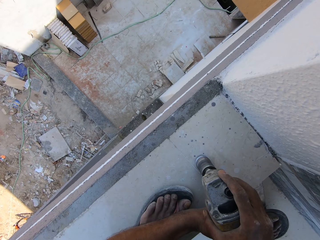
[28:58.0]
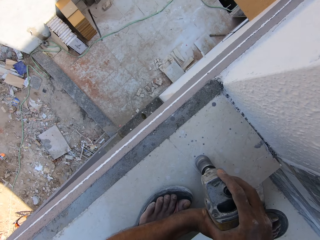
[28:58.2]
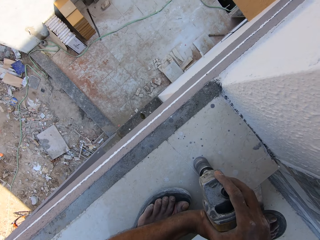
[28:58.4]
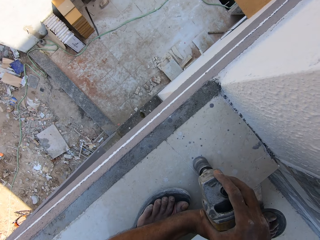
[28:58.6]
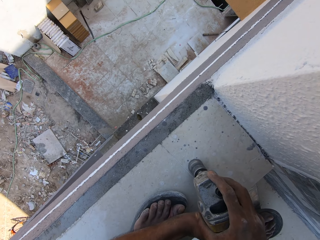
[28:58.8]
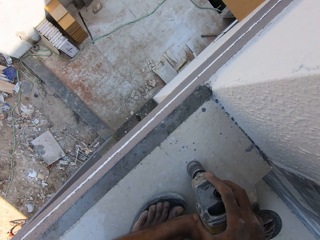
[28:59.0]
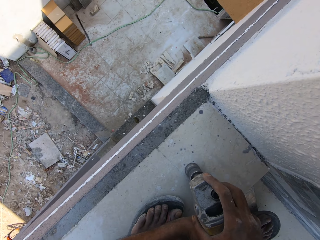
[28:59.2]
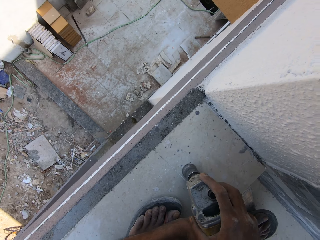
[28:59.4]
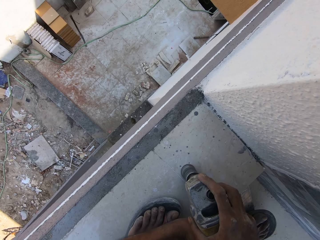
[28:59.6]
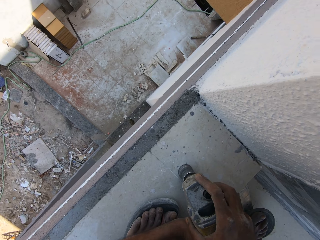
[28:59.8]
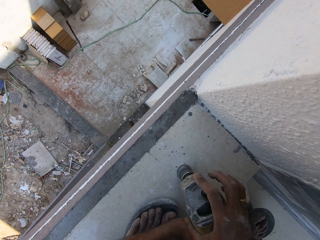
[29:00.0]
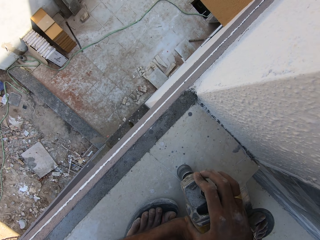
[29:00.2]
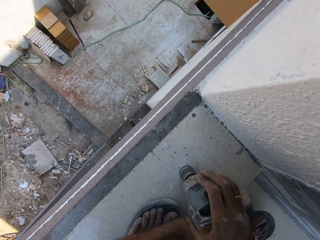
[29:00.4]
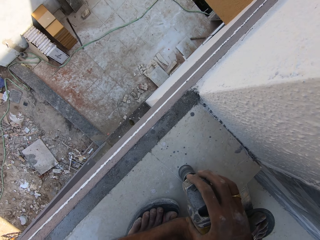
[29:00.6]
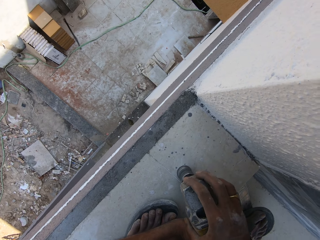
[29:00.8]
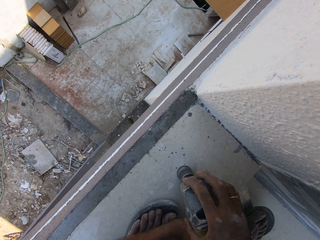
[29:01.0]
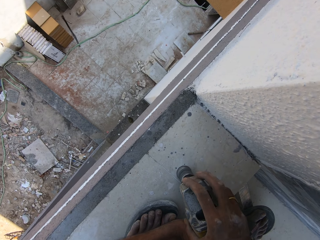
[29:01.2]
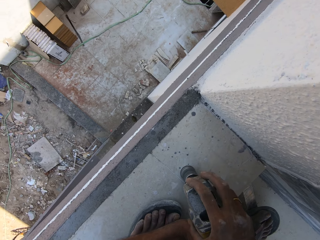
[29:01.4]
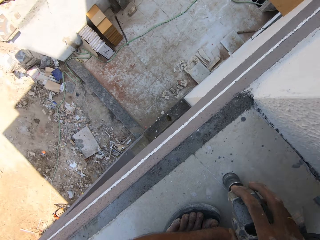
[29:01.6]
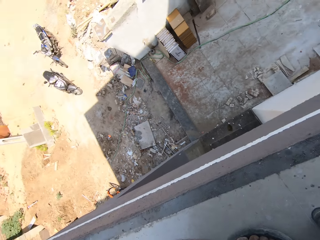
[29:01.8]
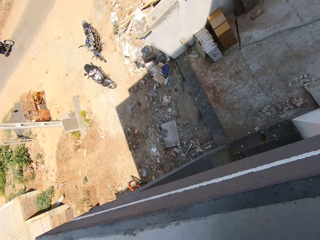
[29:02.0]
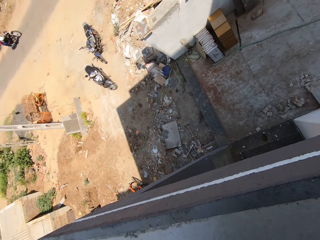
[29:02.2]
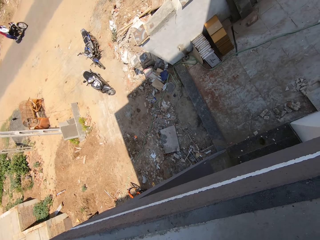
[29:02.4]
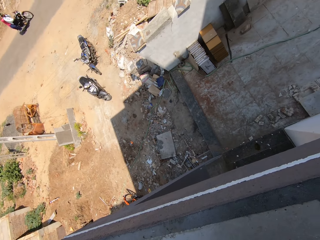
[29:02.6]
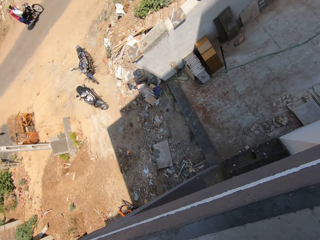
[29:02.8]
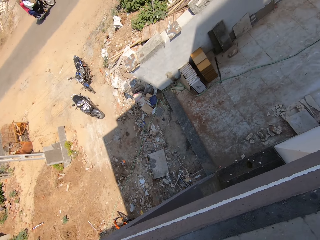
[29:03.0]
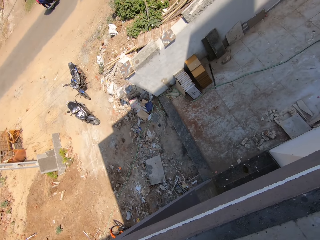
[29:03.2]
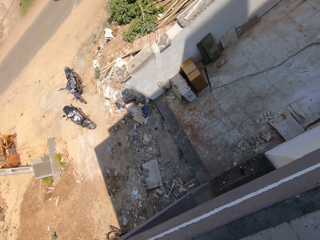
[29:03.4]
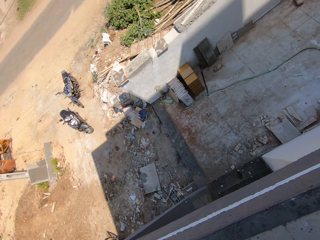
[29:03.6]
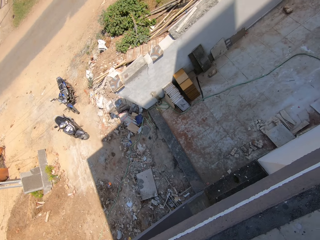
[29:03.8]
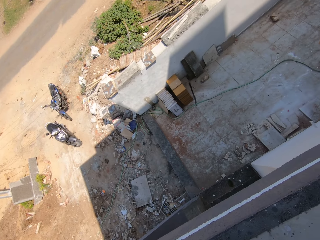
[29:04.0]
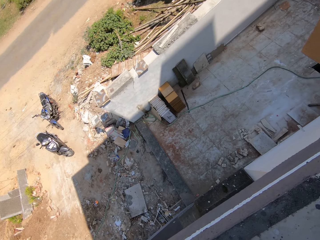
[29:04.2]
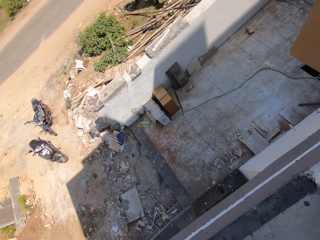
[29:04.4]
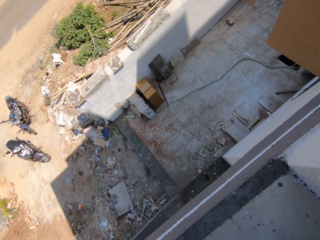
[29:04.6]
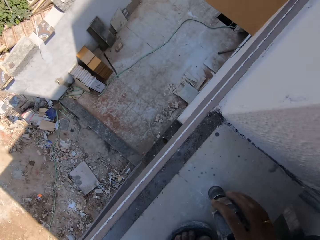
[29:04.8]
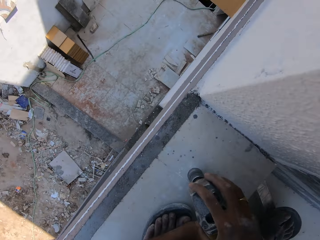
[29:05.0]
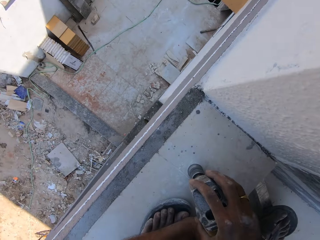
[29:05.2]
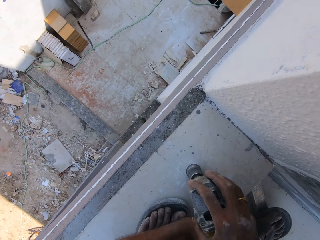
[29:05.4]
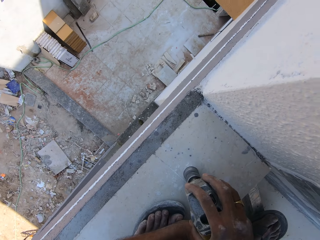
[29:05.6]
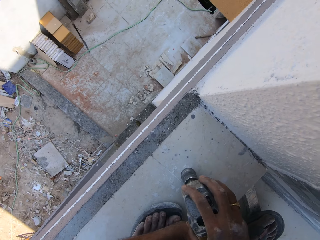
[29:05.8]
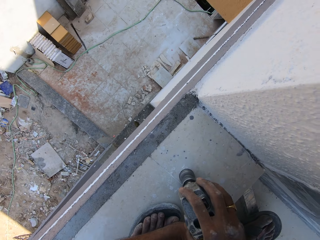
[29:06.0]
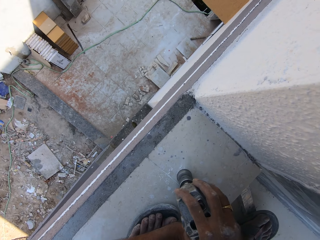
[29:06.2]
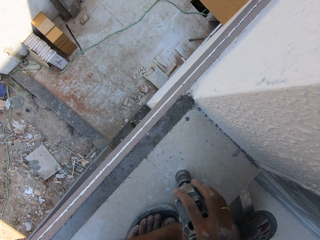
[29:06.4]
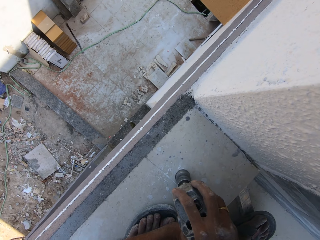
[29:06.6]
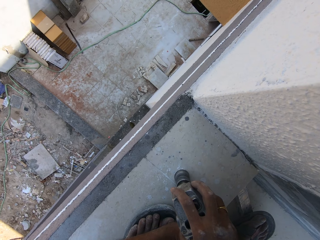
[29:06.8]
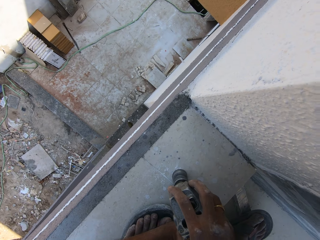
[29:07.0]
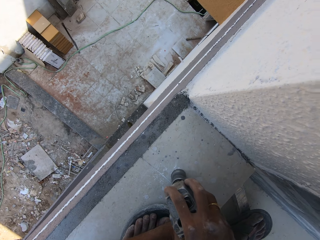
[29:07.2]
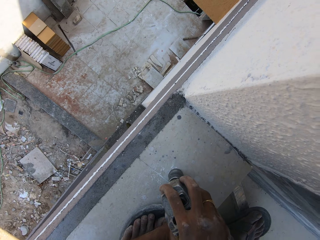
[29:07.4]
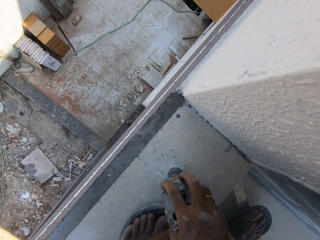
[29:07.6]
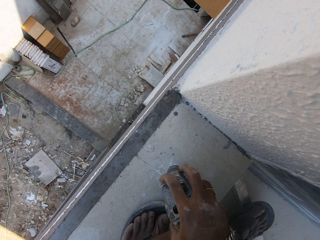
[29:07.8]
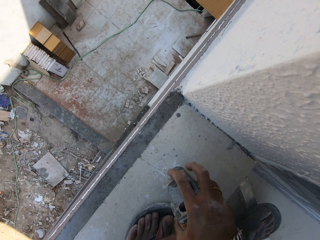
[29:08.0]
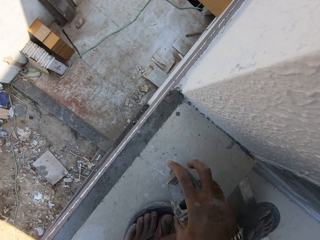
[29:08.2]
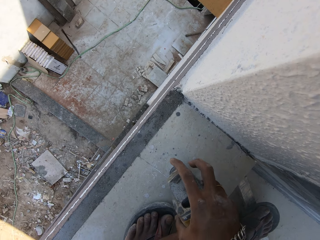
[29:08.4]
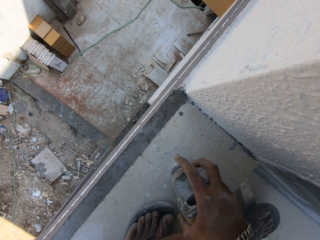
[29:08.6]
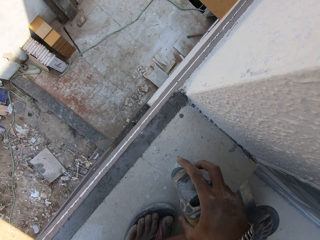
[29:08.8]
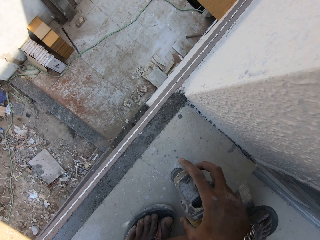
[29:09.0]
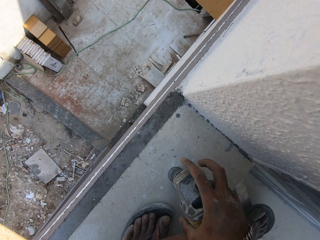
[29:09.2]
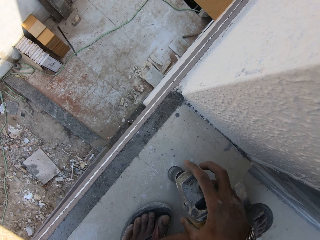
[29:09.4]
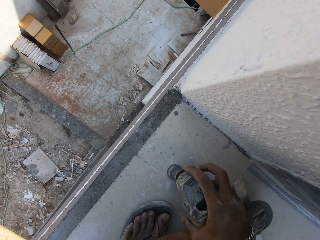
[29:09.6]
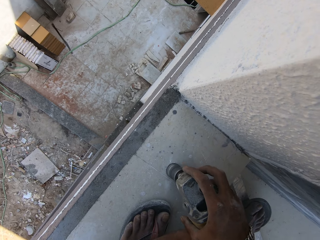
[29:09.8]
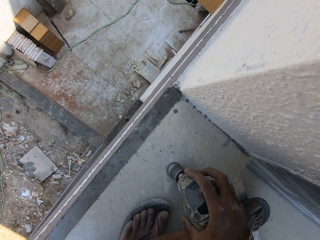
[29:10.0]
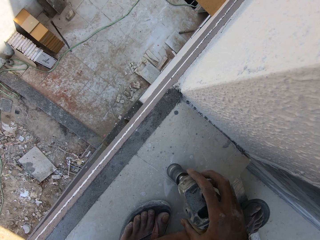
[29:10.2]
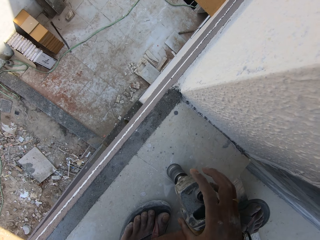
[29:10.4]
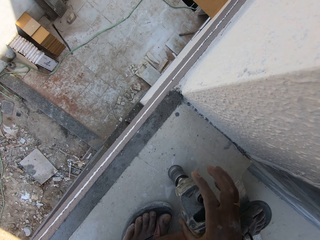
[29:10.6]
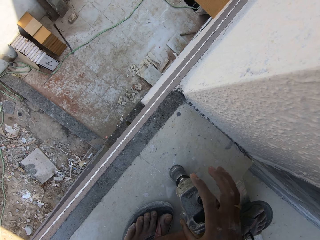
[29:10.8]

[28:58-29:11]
The camera wearer drills the hole into the terrace floor of the building with the hole saw cutter in both hands. He drills the floor with a drill.

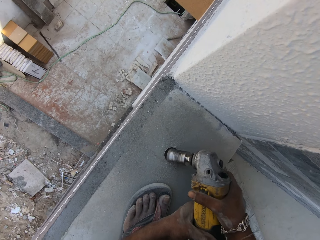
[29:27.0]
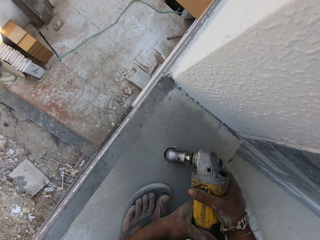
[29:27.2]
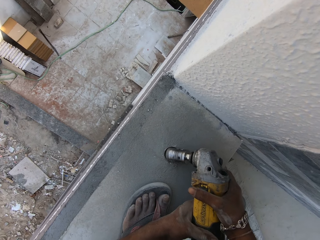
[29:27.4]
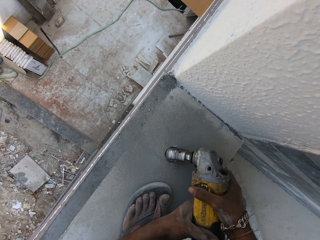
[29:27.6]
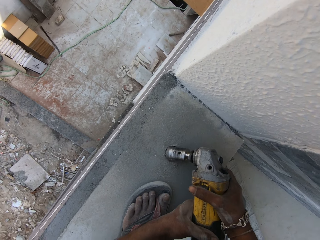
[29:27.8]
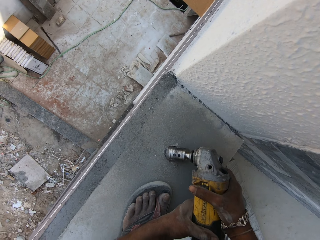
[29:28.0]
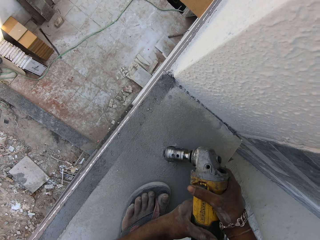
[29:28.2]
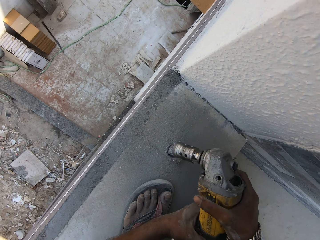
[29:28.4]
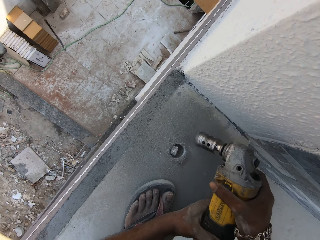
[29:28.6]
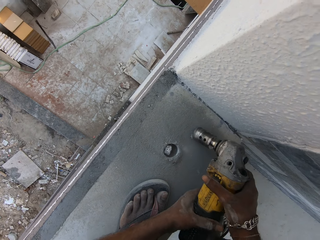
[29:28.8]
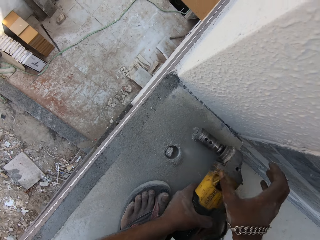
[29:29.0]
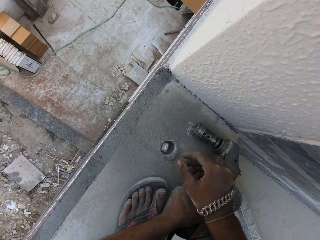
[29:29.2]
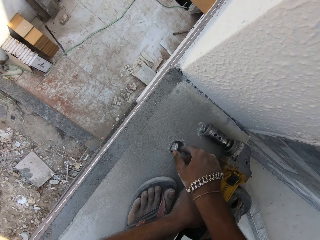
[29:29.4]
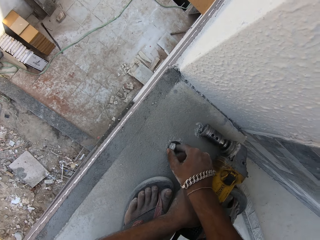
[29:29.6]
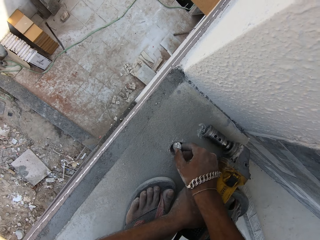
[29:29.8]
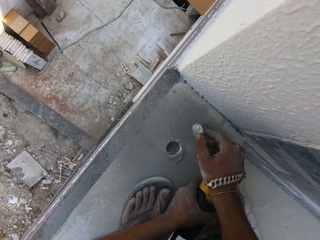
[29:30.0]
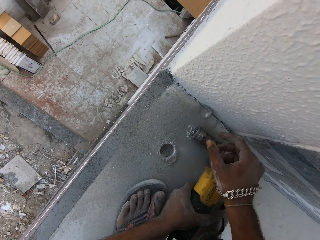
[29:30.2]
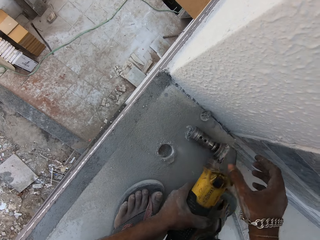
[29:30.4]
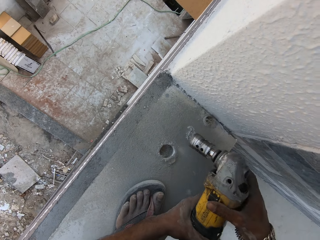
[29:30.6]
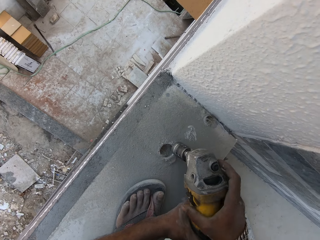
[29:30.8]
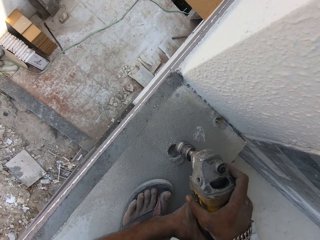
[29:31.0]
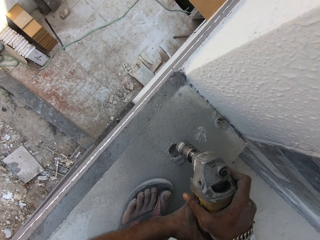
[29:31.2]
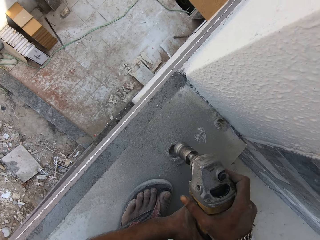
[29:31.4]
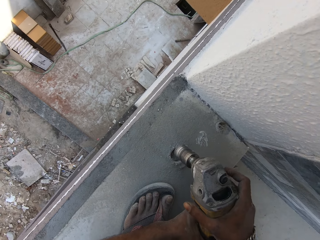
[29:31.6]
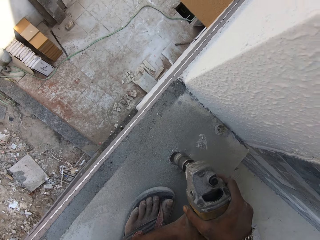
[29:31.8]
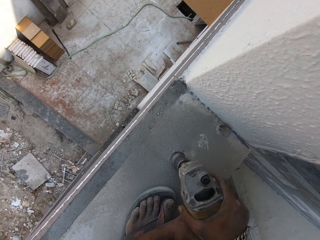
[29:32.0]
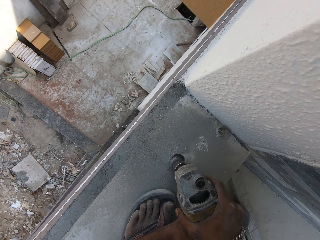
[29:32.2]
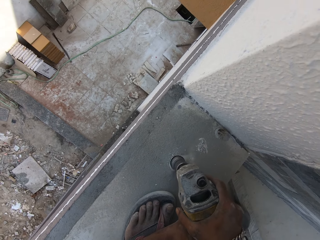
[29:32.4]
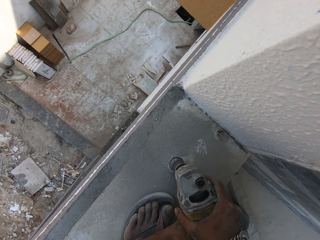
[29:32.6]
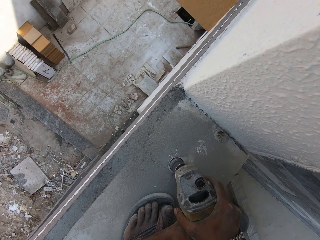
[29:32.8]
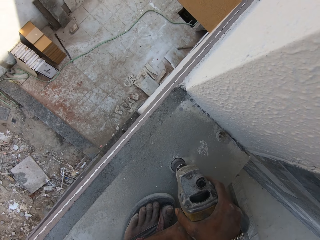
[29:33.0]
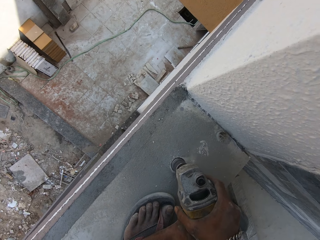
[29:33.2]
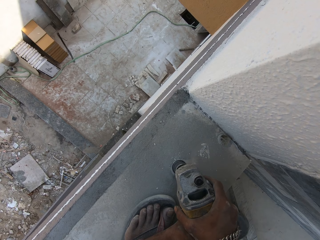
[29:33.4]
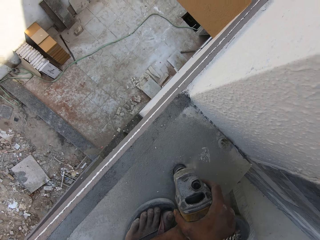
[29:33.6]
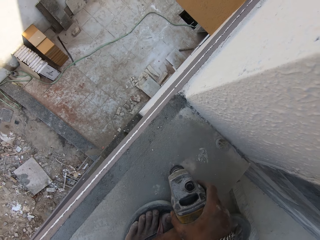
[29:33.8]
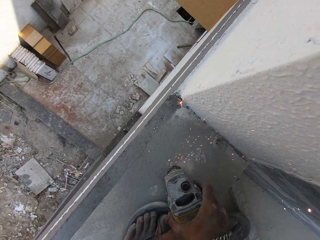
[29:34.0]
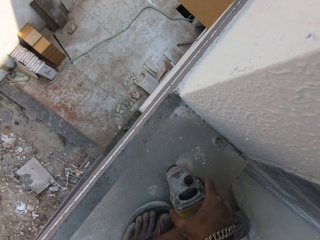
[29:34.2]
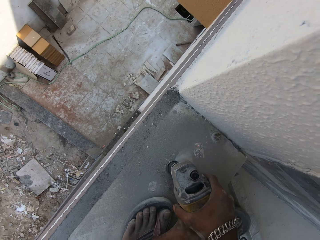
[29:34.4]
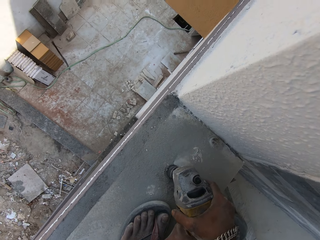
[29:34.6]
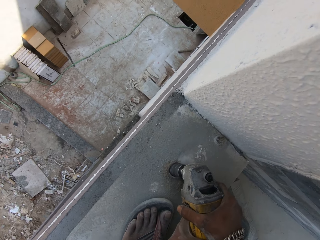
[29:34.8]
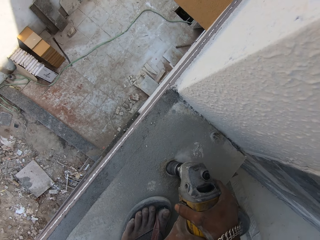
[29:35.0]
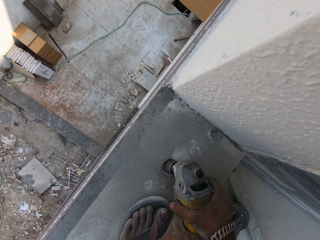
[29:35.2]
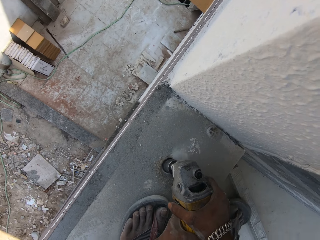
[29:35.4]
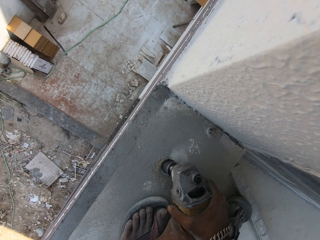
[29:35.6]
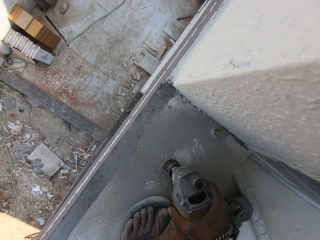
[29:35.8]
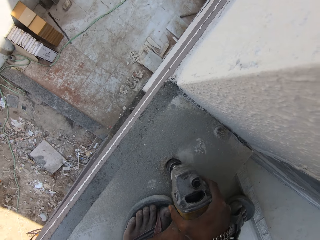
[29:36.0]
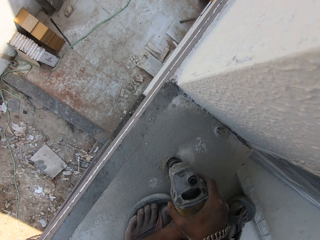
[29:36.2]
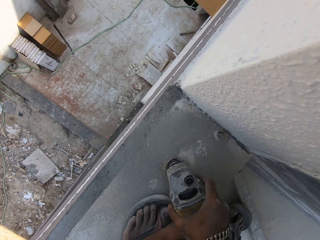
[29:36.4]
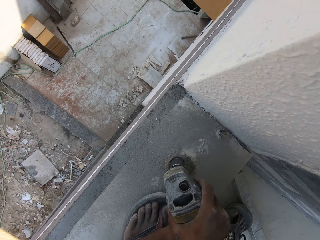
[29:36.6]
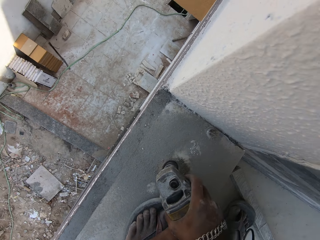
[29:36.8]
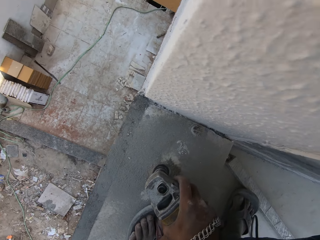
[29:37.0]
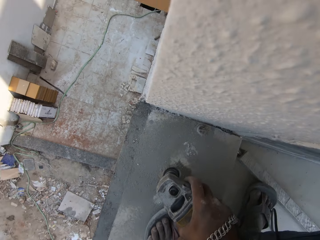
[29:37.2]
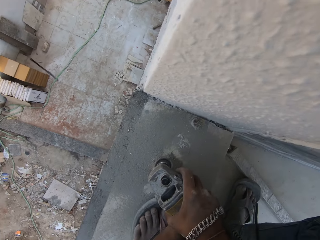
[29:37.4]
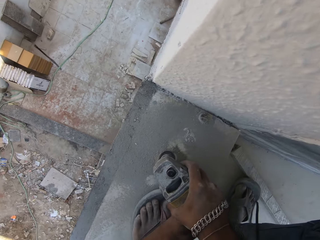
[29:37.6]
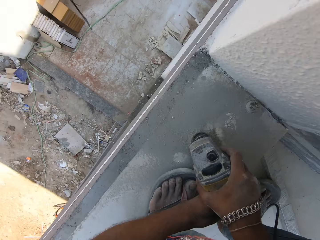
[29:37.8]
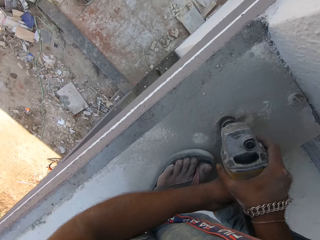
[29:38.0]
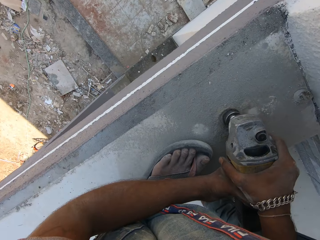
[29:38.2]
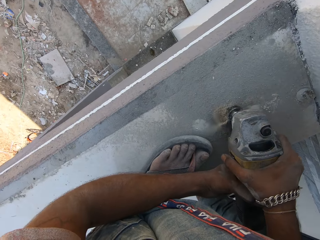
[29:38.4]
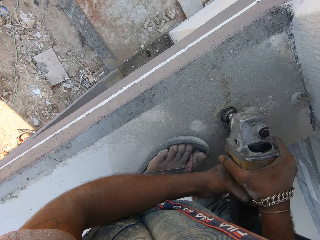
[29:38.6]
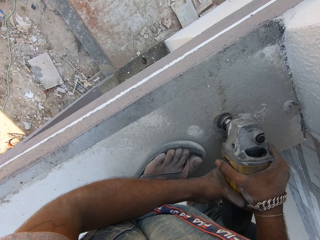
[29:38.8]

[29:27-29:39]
The camera wearer drops the drill on the floor. He picks a block of cement from the hole with his right hand. He throws the block of cement on the terrace floor of the building with his right hand. He holds the hole saw cutter with both hands. He drills the hole into the terrace floor of the building with the hole saw cutter in both hands.
